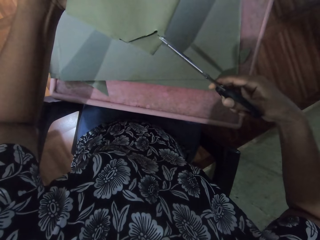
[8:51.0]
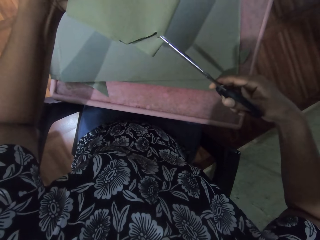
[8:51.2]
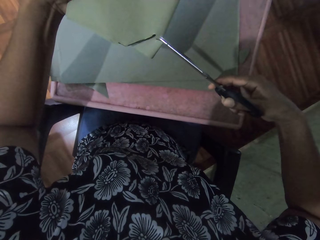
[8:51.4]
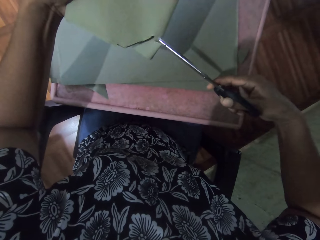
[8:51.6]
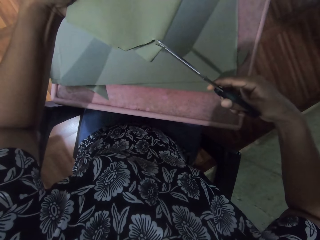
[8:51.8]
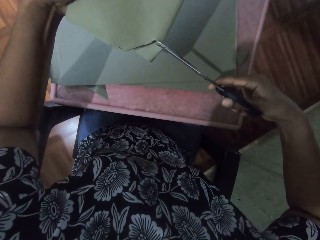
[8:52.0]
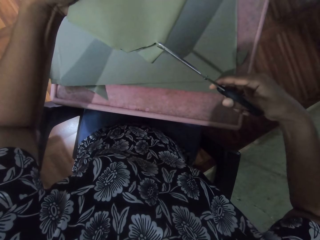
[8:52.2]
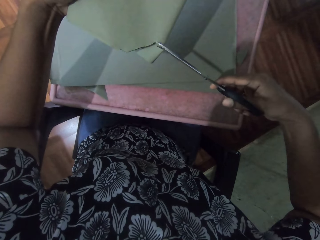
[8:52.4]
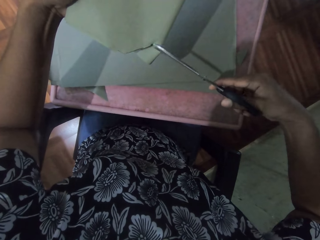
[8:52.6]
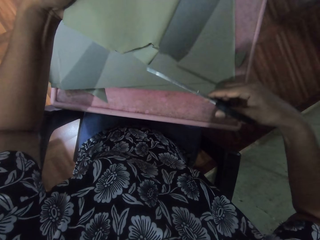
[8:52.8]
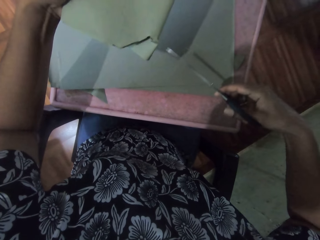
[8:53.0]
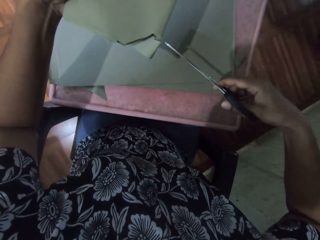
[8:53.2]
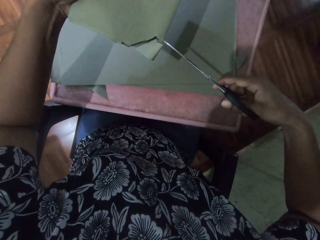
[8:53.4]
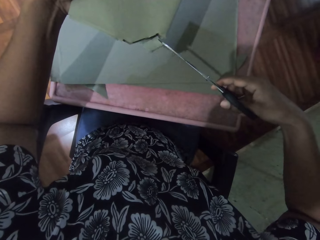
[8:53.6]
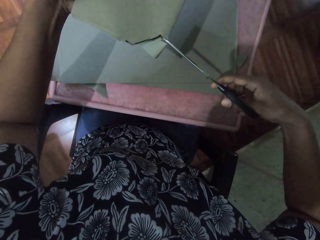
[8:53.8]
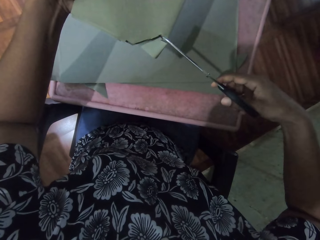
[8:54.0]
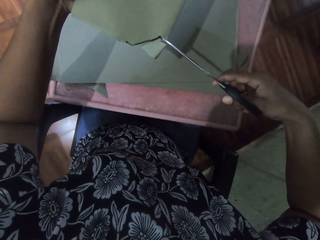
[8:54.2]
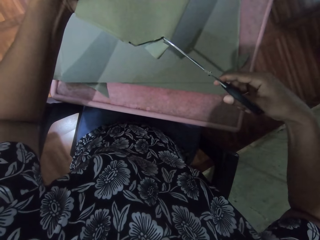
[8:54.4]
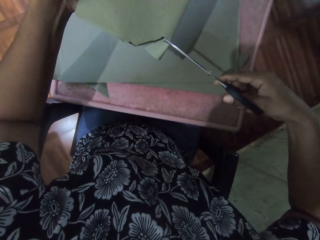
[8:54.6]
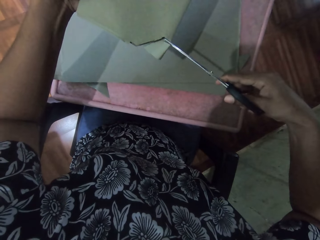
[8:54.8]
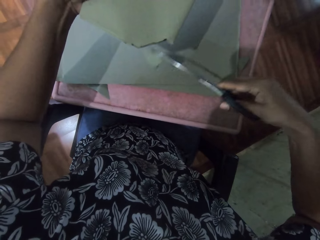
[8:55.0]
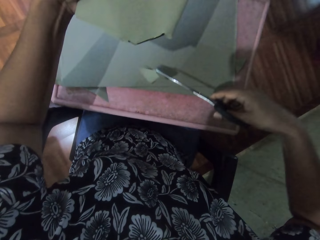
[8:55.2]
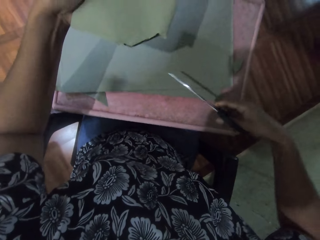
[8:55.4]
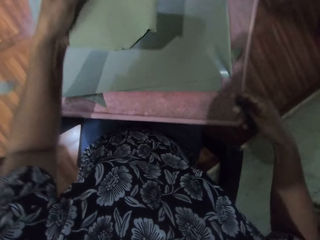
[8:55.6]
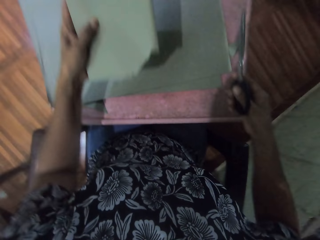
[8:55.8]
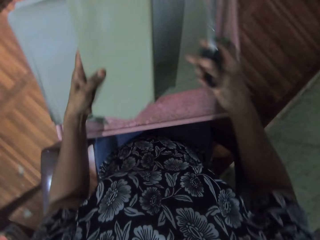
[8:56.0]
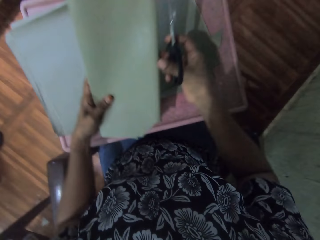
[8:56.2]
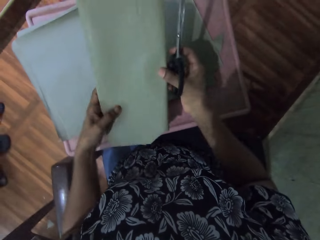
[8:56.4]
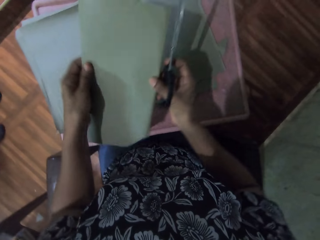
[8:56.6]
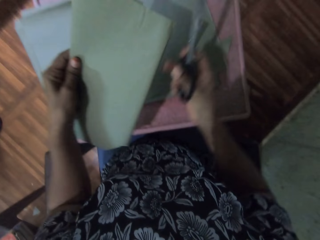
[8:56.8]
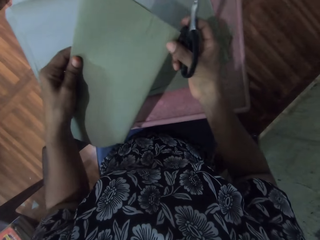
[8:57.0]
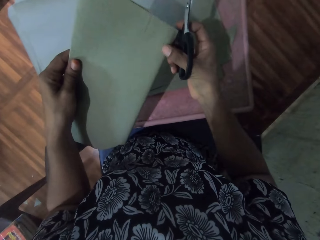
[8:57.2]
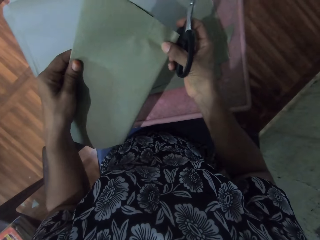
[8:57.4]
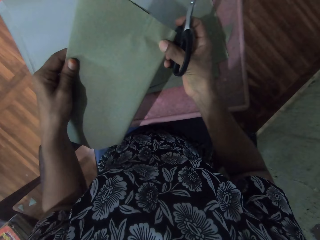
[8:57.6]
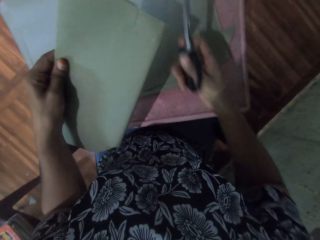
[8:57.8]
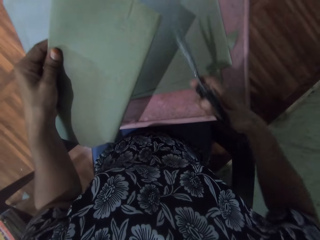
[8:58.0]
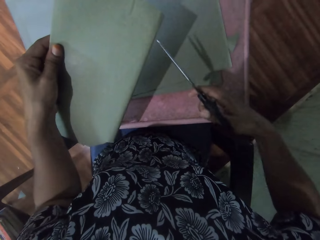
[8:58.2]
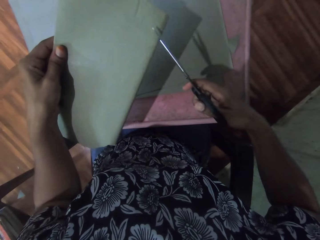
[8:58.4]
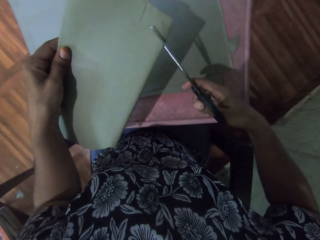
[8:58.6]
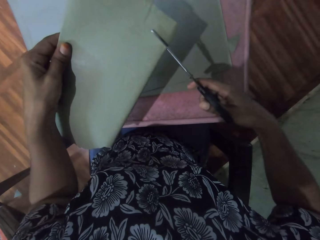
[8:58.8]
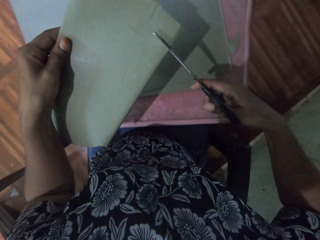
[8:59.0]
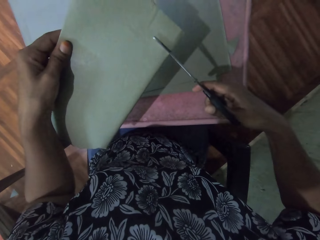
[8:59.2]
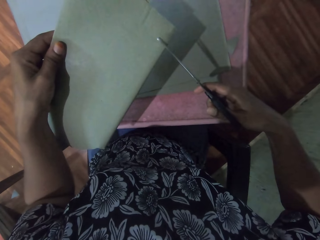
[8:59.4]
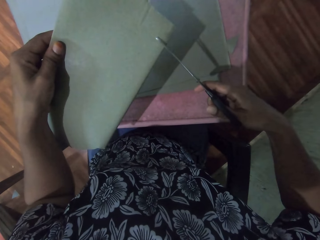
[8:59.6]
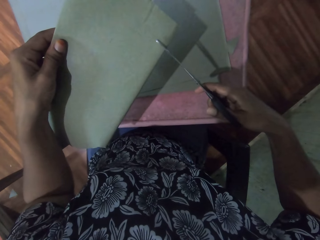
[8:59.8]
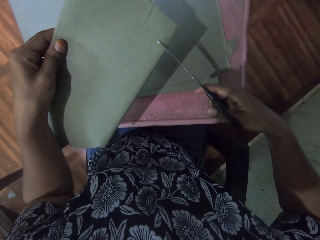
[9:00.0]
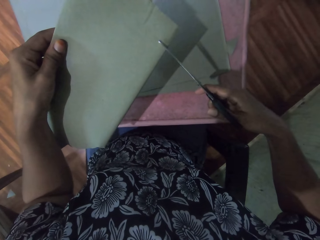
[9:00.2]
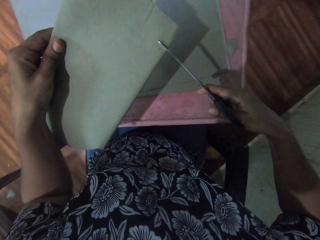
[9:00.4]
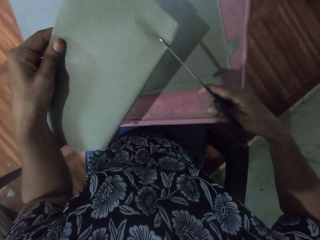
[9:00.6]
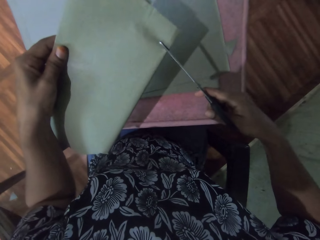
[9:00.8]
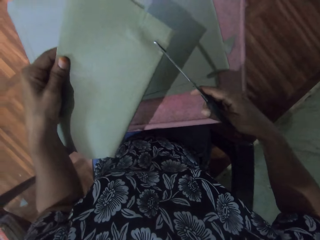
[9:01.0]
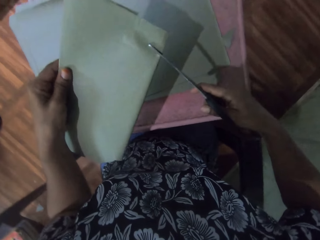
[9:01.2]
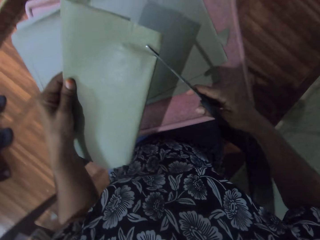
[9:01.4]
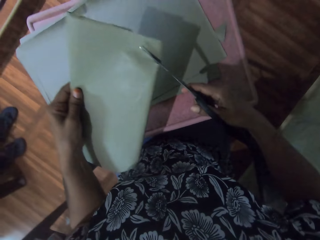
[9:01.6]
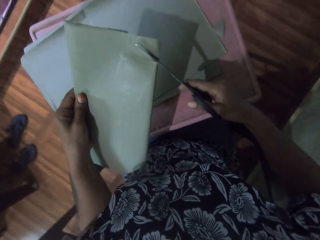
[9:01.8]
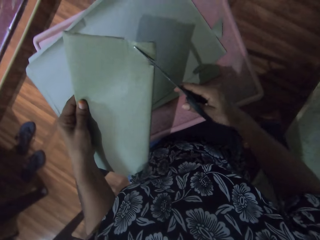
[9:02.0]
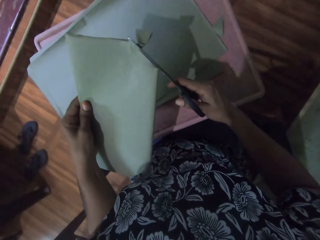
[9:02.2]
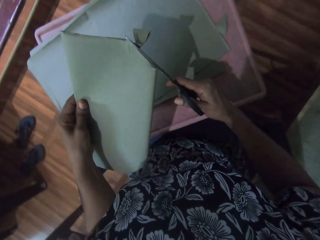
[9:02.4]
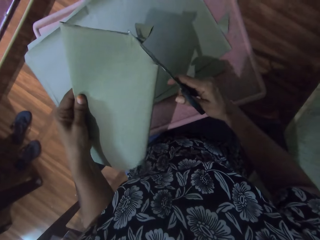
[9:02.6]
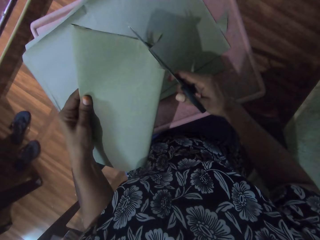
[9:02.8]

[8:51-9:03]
The camera wearer drops the paper. He touches the book with his right hand. He trims the cardboard paper with the scissors in his right hand. He adjusts the paper.

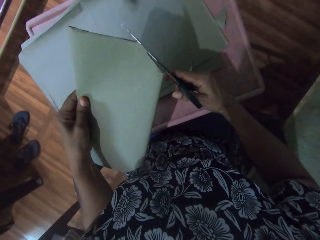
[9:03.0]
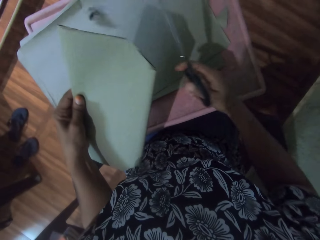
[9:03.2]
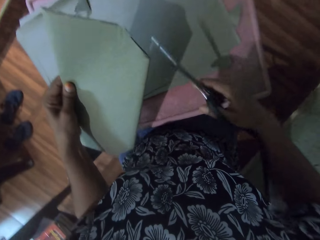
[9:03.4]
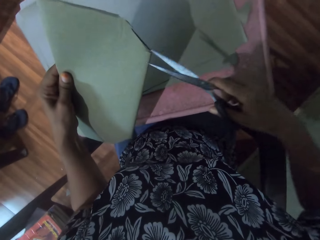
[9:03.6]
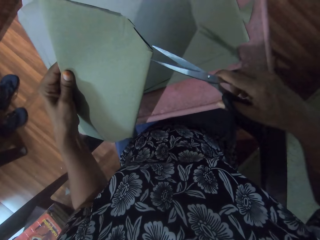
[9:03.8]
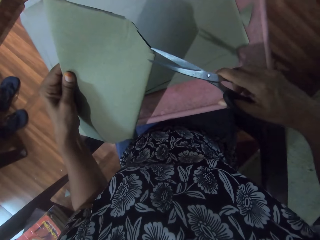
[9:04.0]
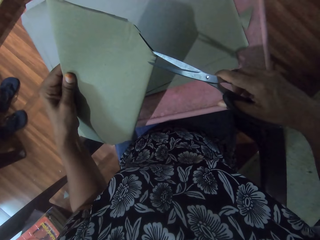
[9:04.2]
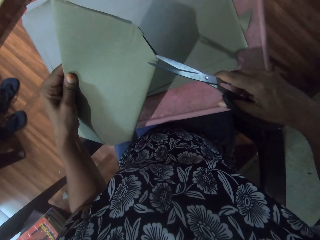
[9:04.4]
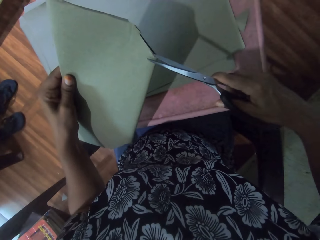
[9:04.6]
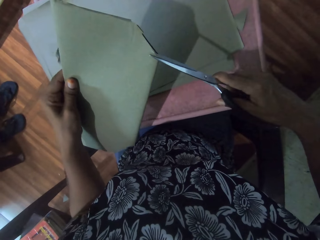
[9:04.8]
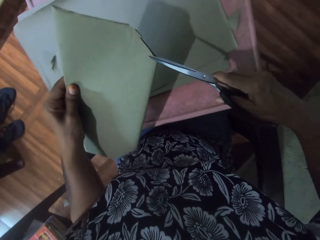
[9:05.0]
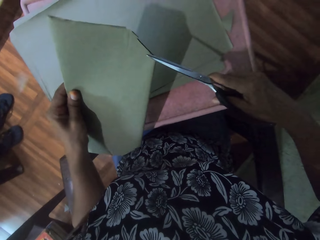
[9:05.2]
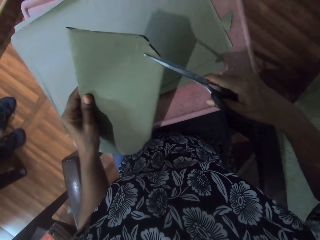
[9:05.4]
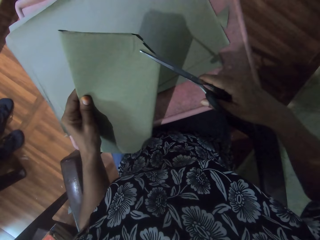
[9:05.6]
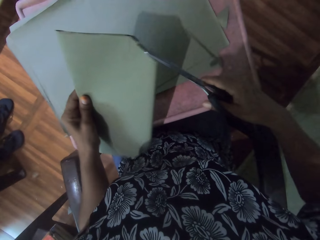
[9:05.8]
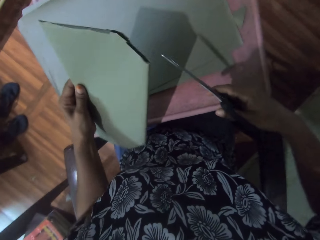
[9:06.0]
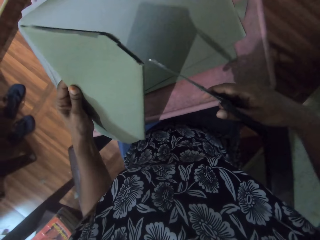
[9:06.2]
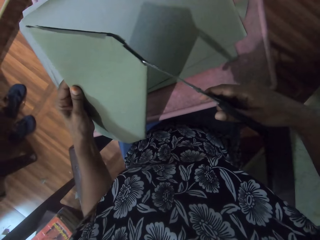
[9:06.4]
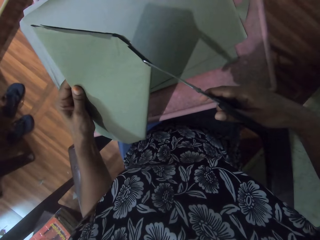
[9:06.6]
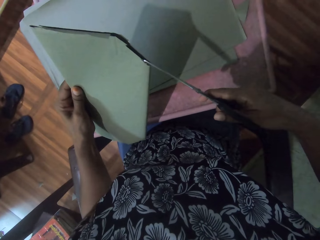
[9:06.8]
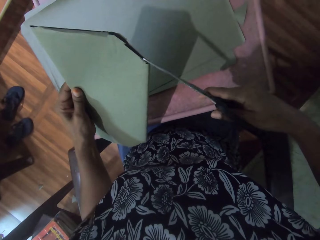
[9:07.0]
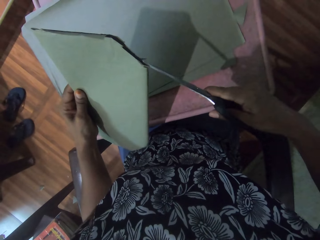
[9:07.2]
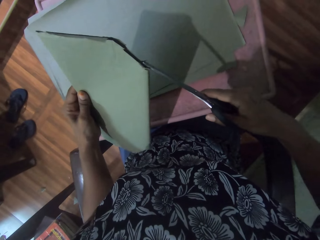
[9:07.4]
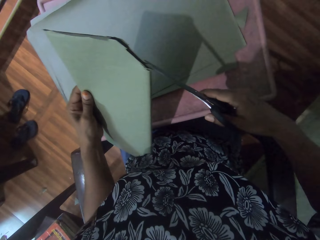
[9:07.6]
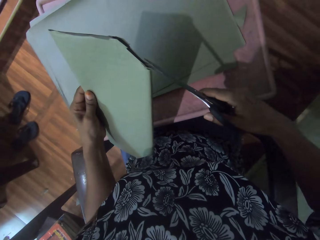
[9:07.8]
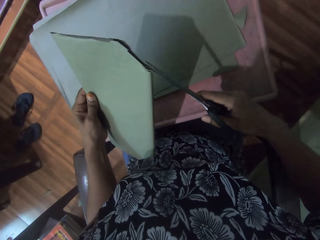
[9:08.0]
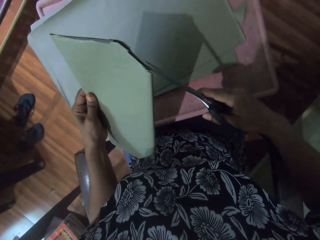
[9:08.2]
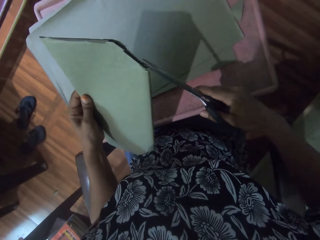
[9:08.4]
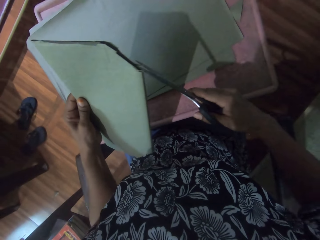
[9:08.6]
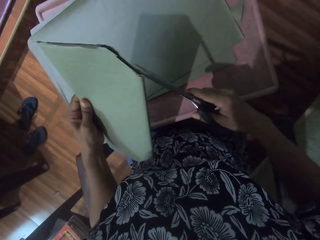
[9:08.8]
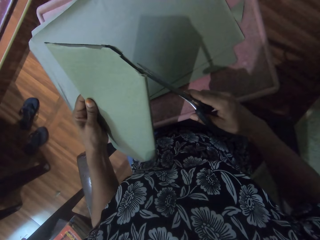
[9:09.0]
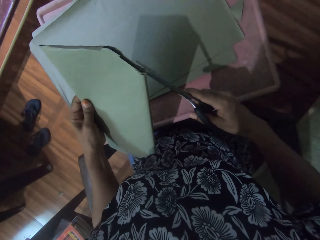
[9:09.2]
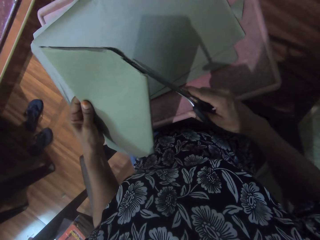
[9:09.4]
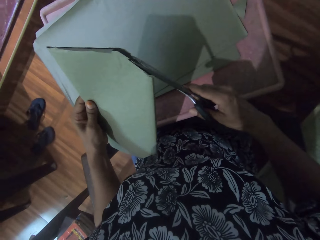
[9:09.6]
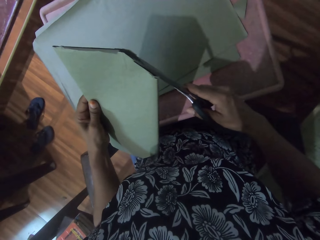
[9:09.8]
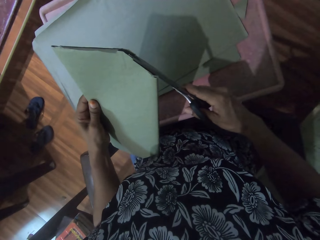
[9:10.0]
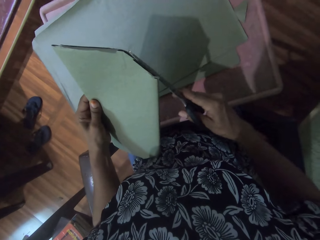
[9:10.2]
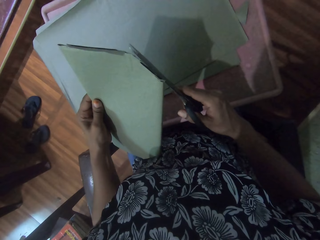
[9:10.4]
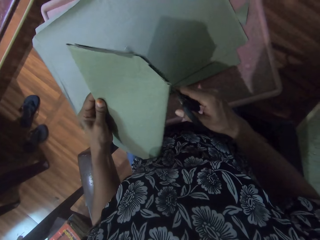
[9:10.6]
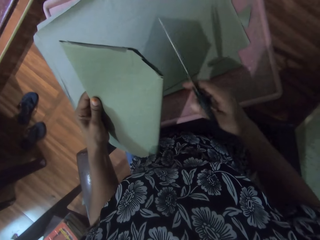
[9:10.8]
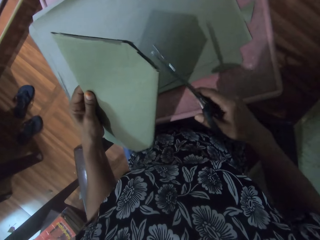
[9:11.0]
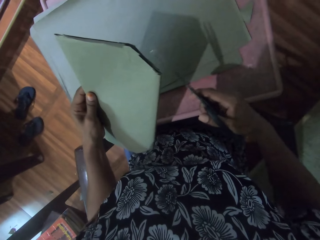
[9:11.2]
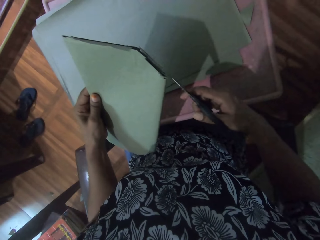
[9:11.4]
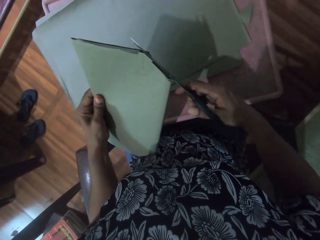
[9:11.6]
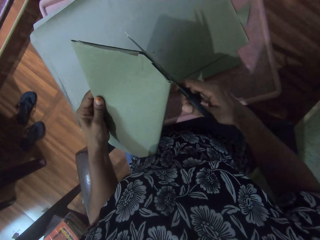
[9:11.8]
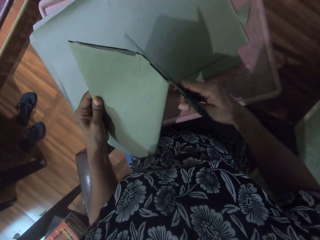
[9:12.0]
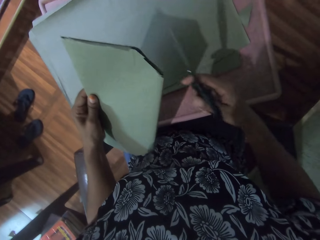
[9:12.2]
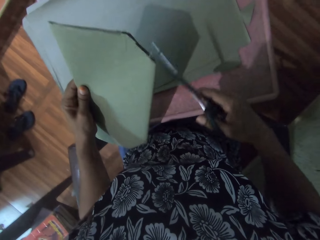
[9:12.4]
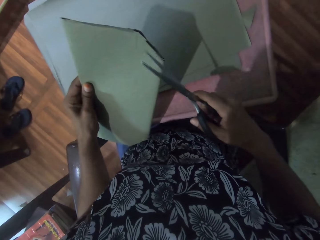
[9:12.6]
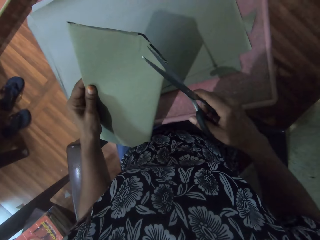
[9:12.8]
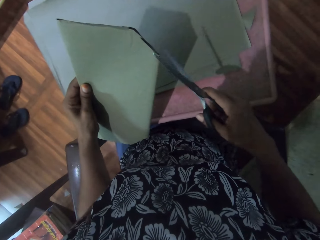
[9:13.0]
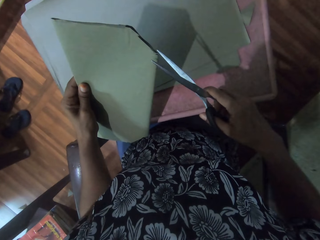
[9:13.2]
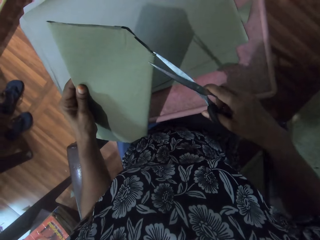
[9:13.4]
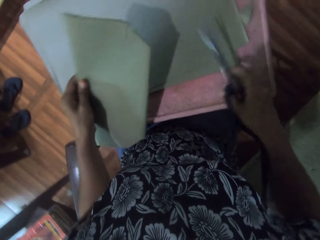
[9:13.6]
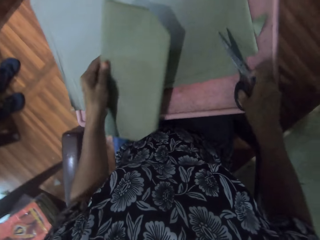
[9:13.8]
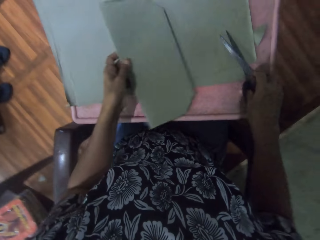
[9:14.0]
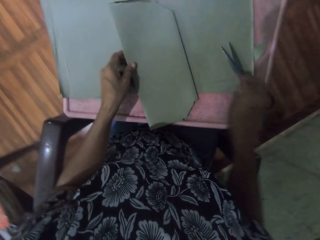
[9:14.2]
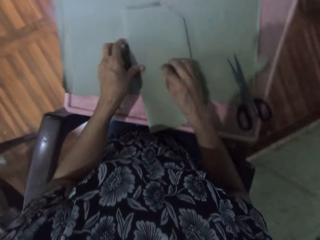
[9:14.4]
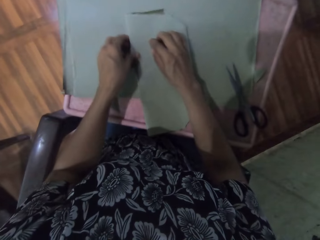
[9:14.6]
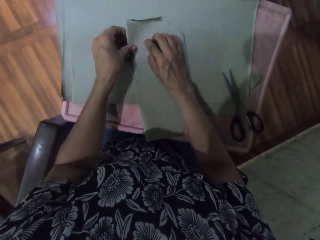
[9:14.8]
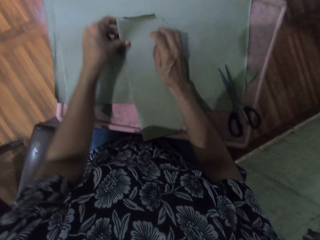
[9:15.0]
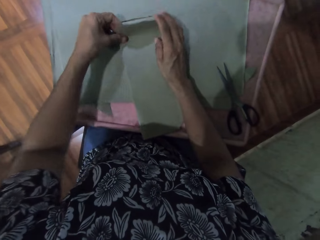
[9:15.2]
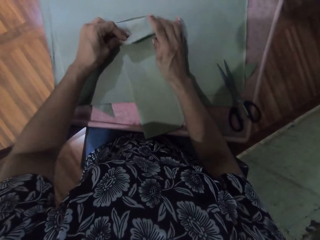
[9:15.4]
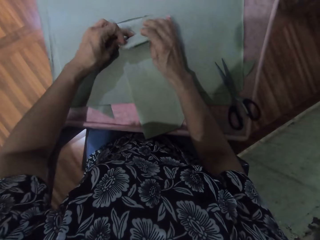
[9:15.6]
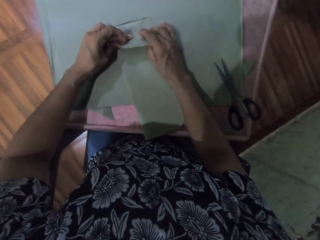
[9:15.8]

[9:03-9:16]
The camera wearer cuts the paper. He drops the scissors on the table with his right hand. He drops the book on the table with his left hand. He wraps the book with the cardboard paper in both hands.
